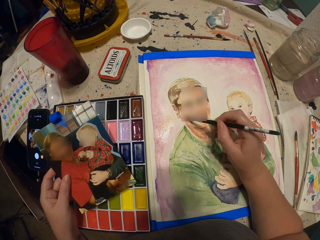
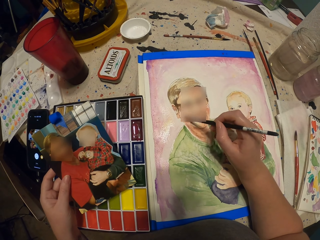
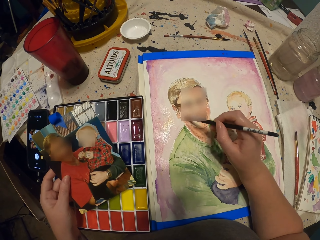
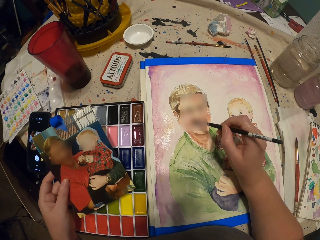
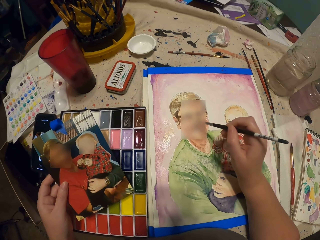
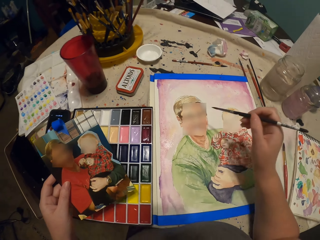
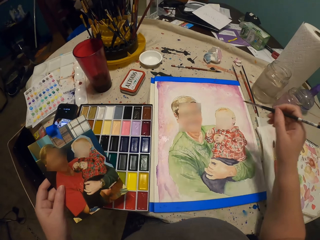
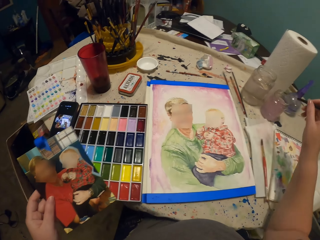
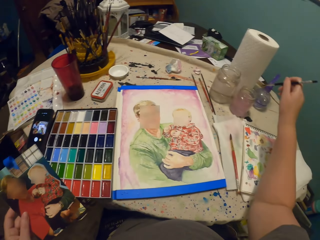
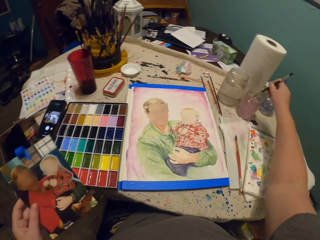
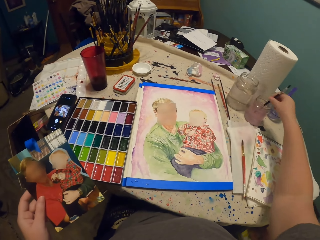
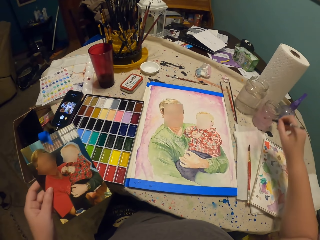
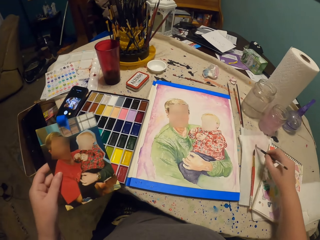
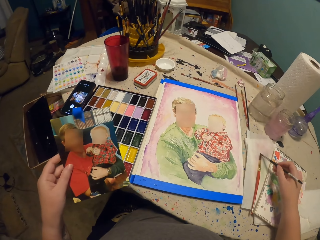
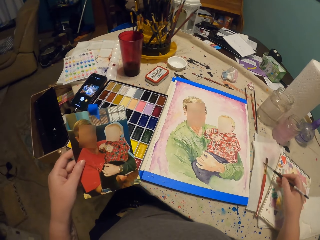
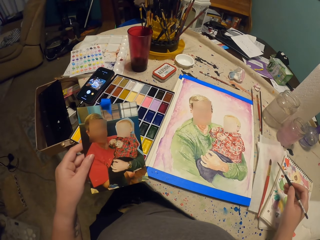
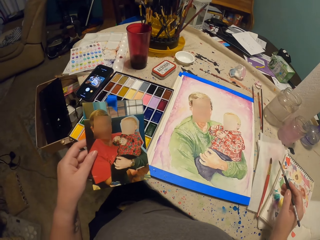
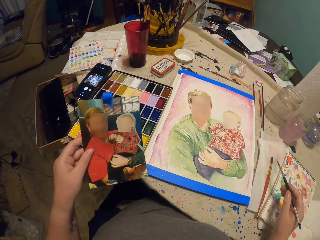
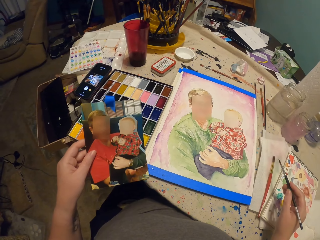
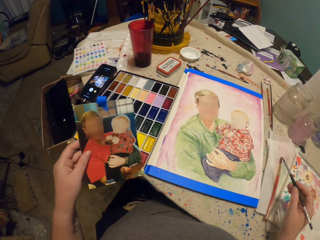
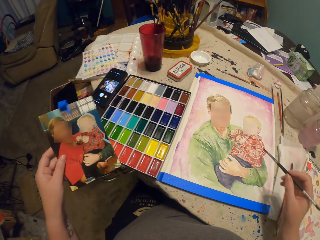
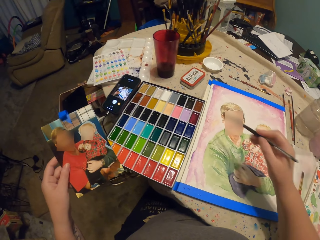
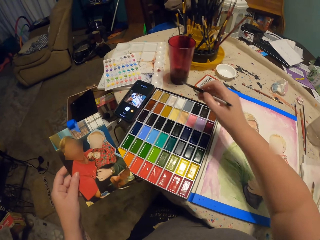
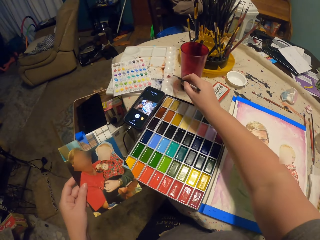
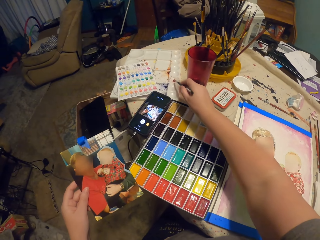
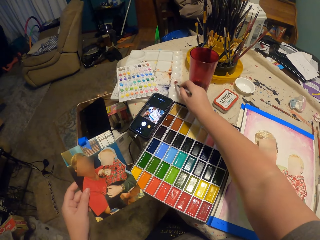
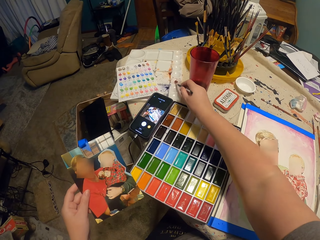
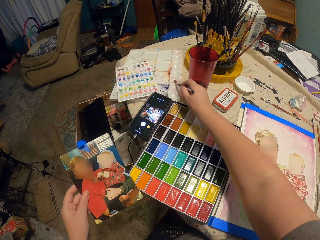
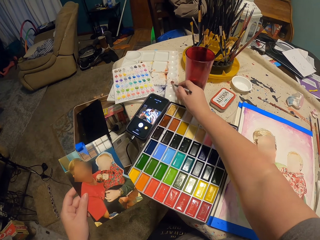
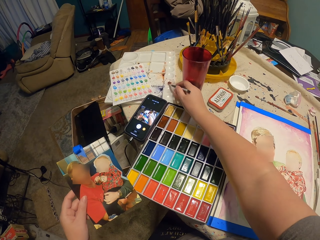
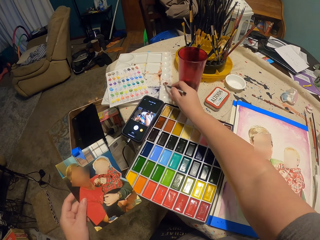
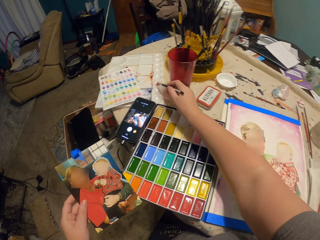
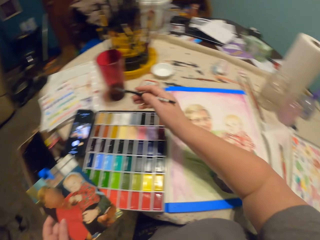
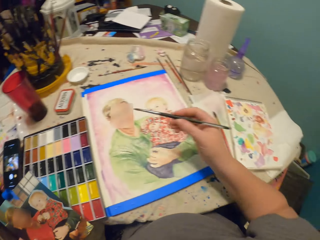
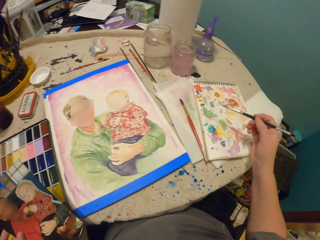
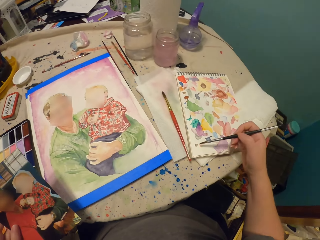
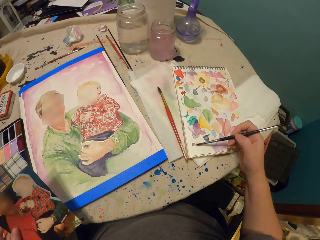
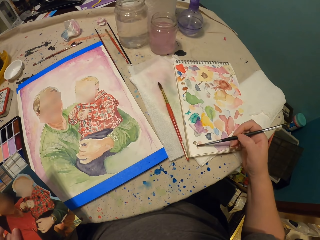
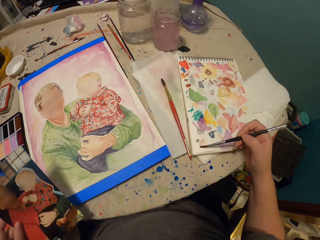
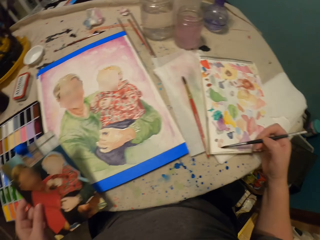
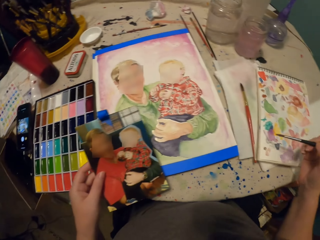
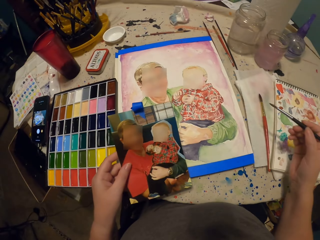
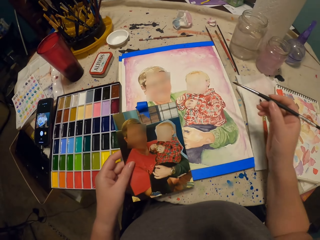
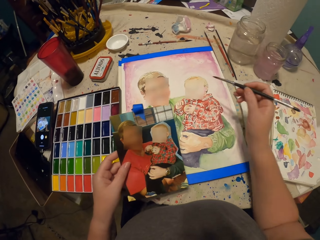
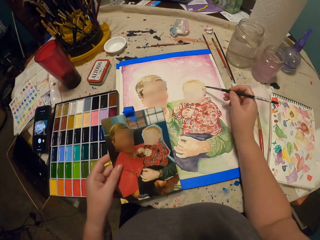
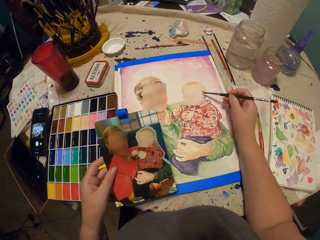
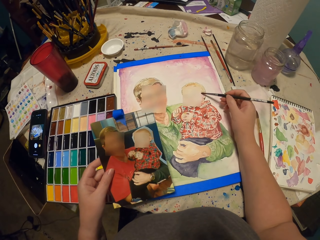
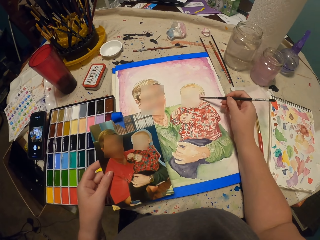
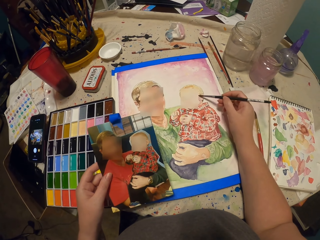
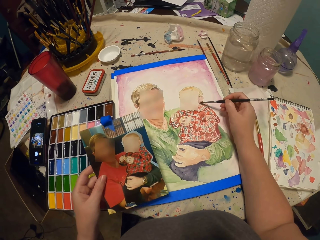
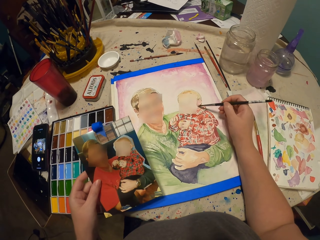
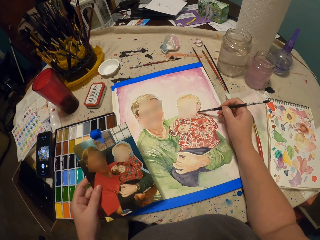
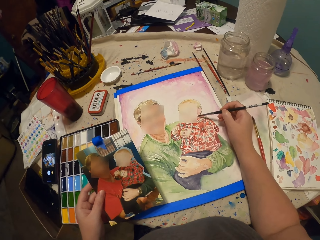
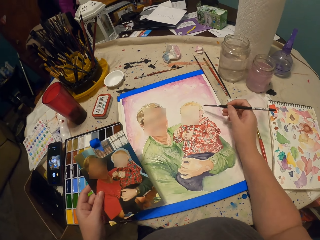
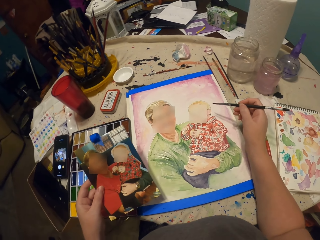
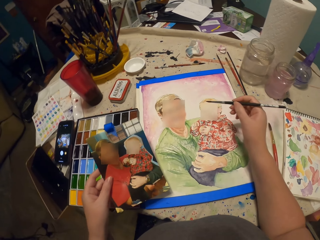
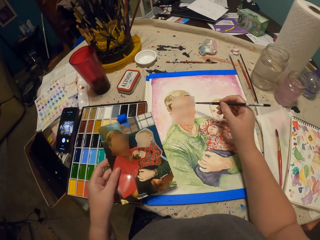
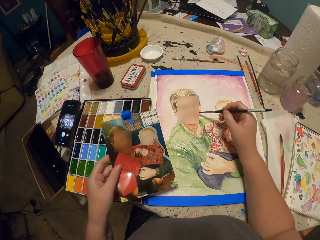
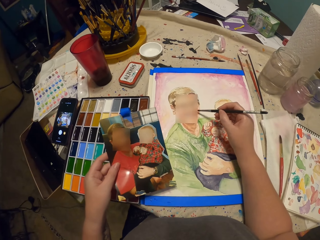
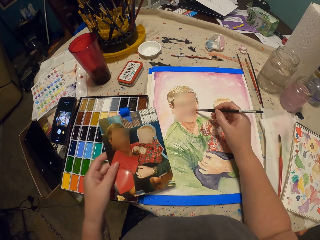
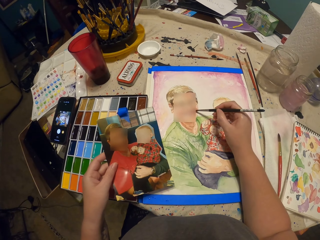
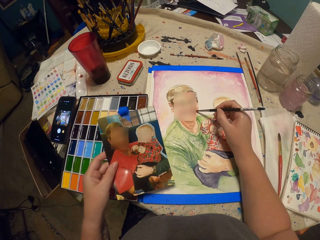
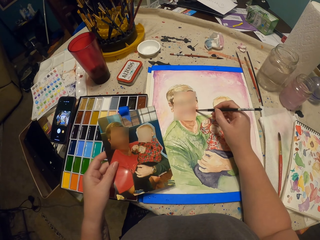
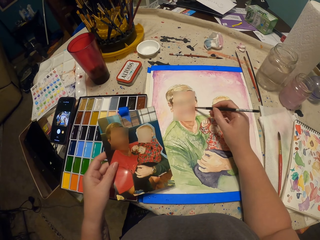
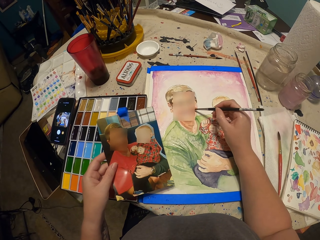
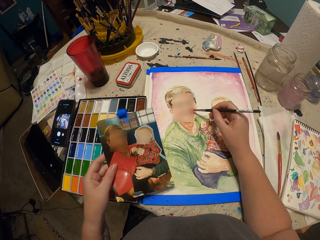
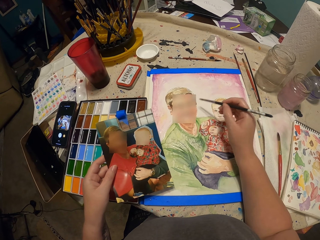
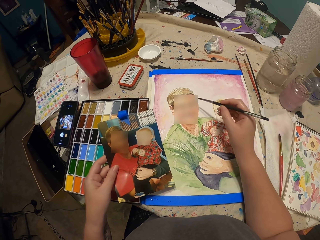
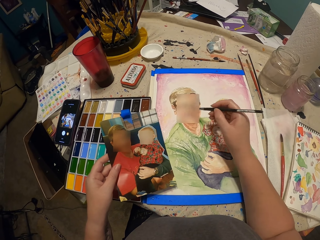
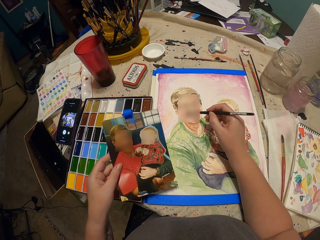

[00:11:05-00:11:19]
The camera wearer dips the paint brush in the water container. They rub the brush on the paper. They look at a picture. They take paint in the pallet with the paint brush. They paint a book. They mix the paint on the paper with the brush. They paint on the picture on the paper with the paint brush.

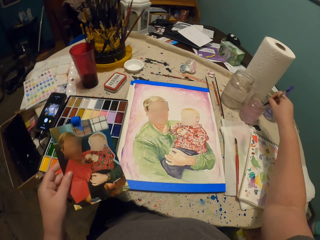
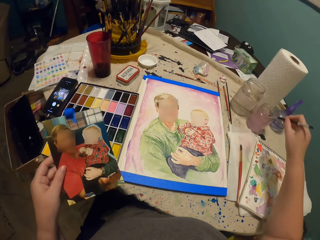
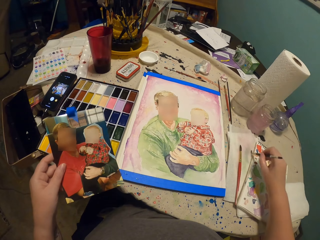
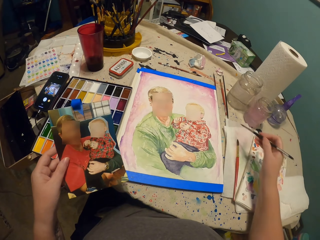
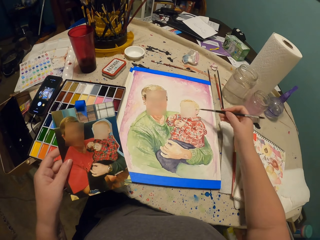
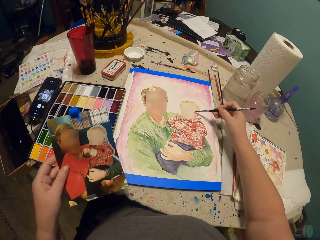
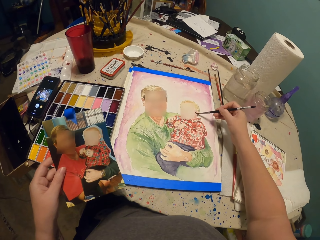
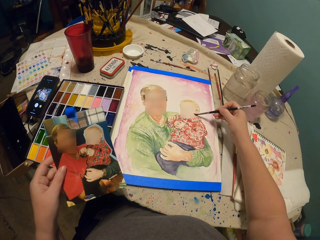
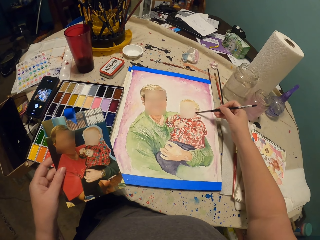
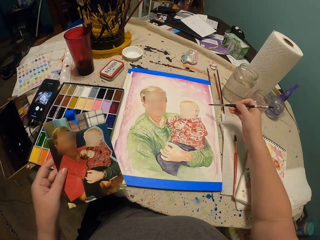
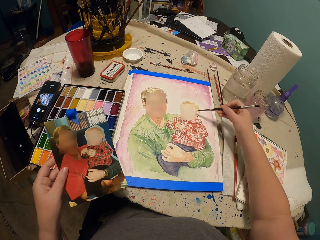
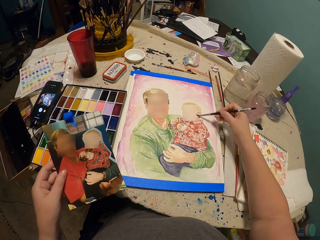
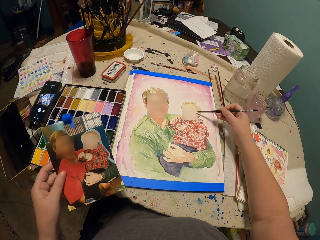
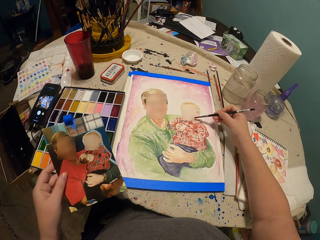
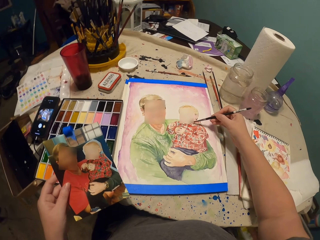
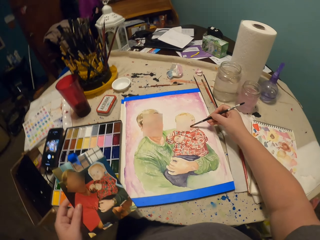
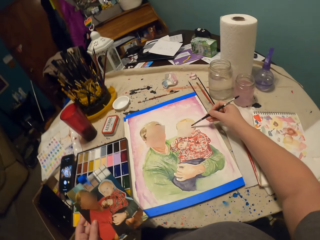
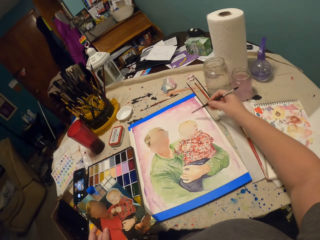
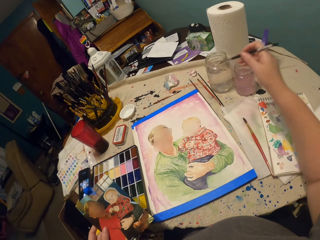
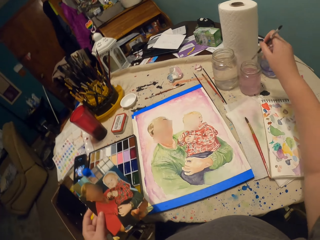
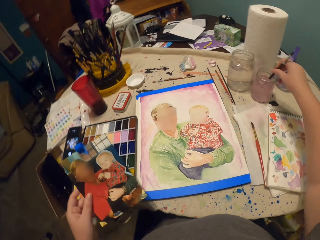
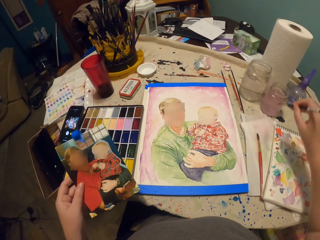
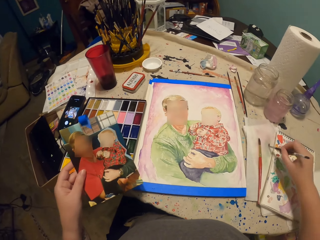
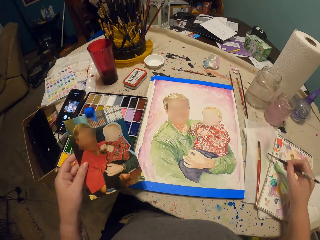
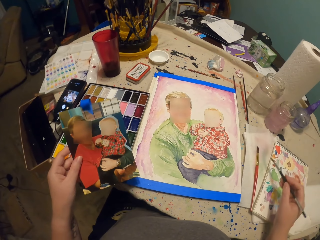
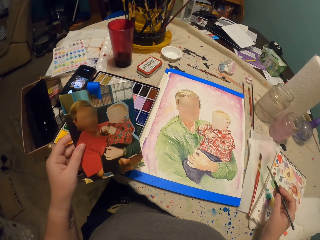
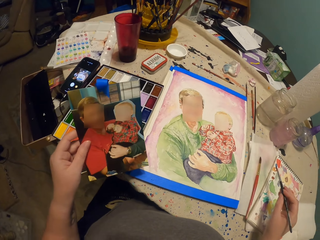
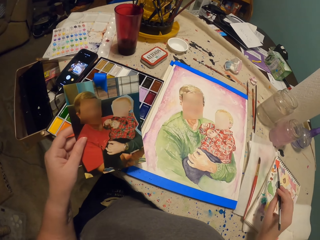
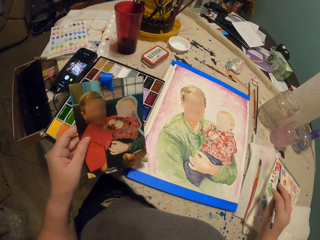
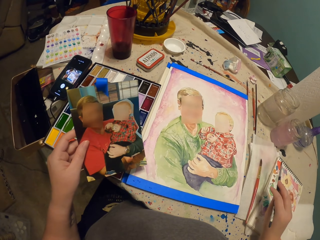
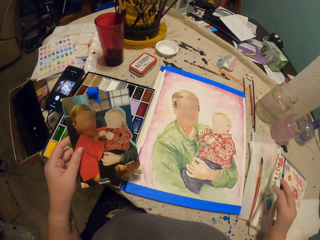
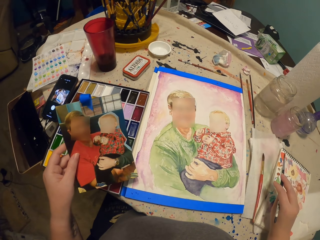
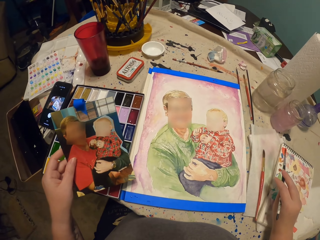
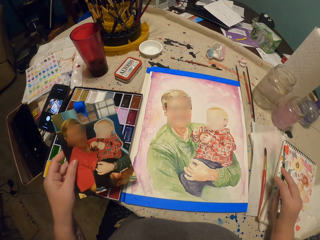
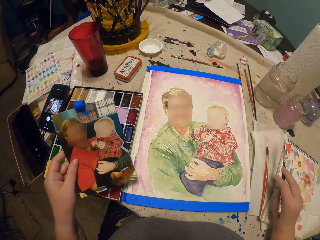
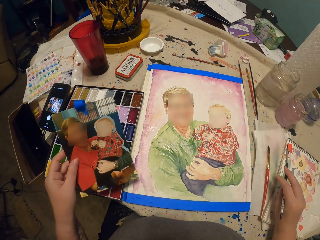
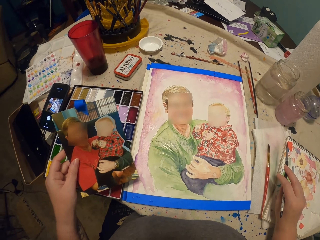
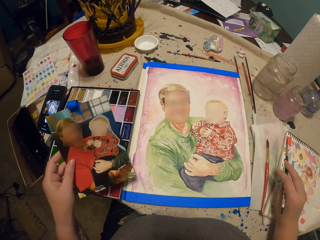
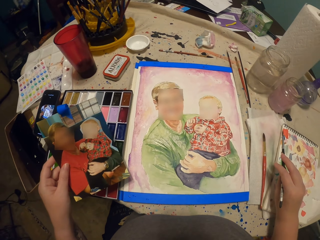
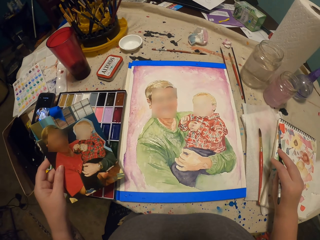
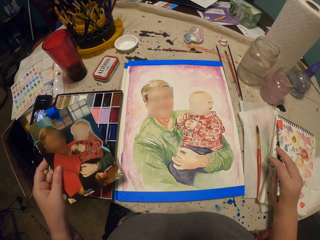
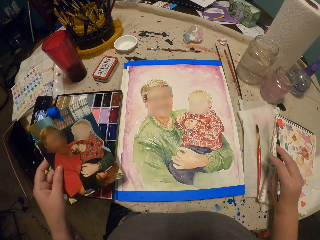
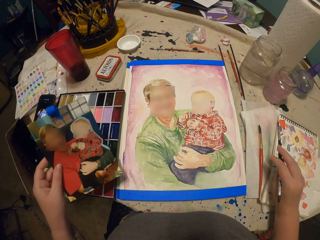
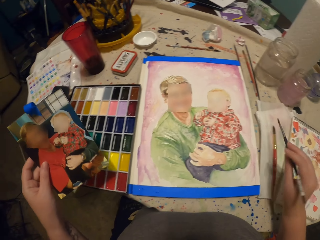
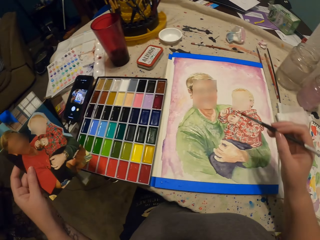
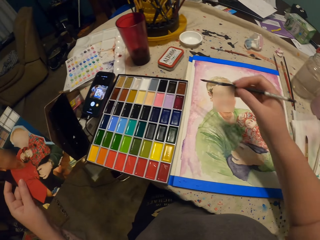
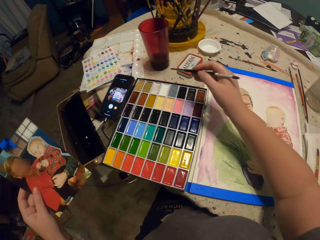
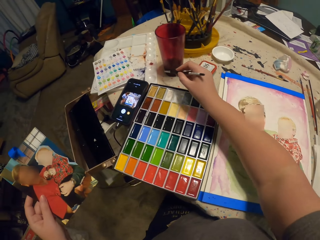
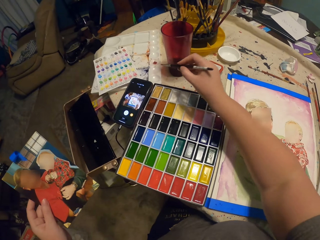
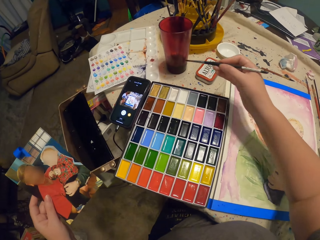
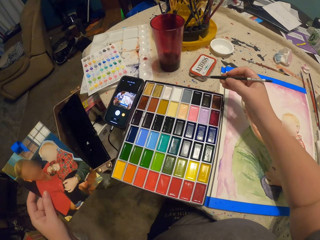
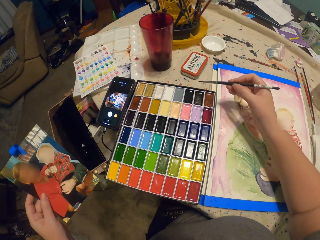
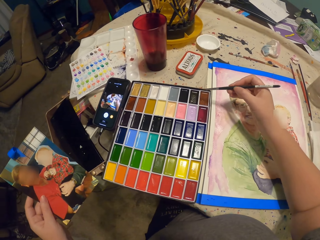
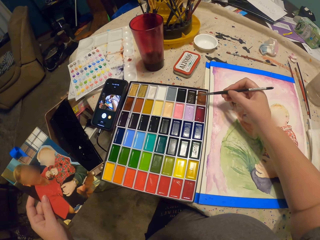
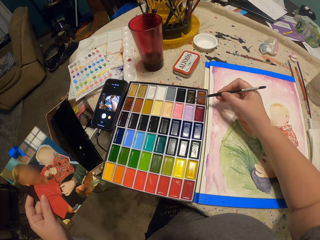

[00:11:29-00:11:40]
The camera wearer dips the paint brush in the water container, dries the paint brush on the paper and paints on the picture on the paper with the paint brush. They dip the paint brush in the water container. They dry the paint brush on the paper. They look at a picture. They move the right hand.
